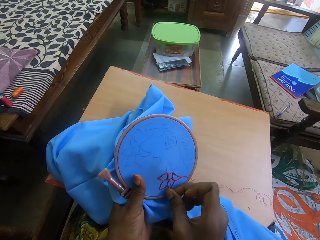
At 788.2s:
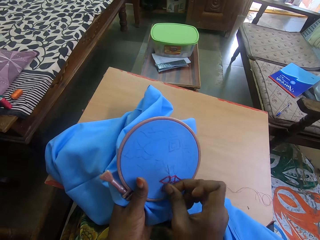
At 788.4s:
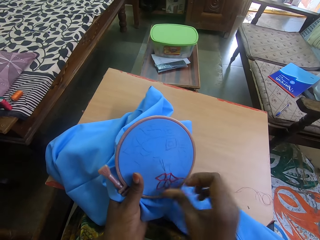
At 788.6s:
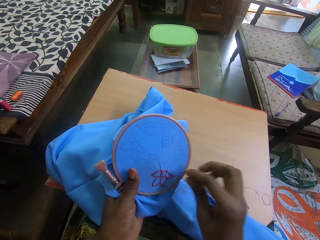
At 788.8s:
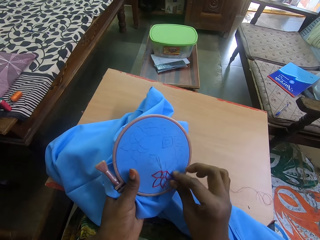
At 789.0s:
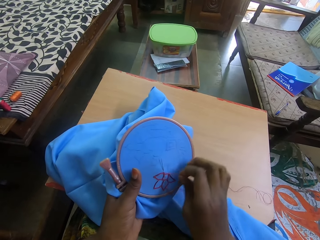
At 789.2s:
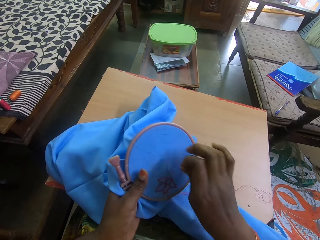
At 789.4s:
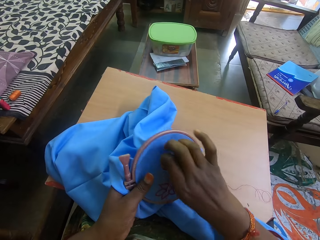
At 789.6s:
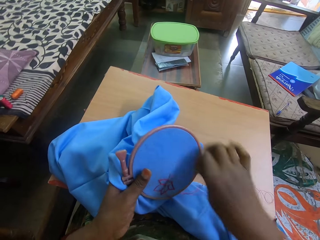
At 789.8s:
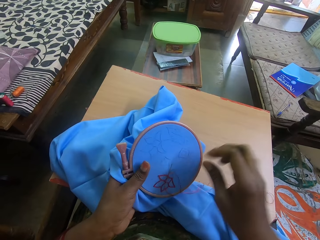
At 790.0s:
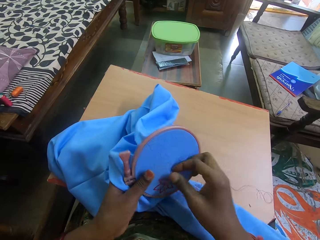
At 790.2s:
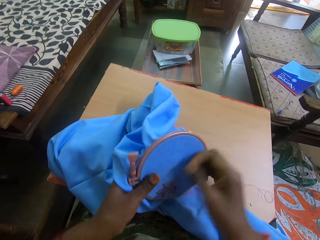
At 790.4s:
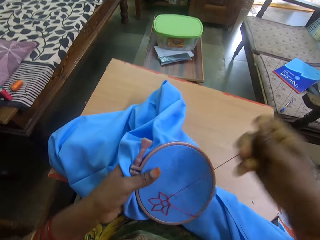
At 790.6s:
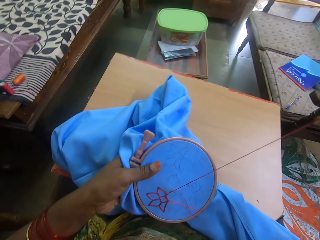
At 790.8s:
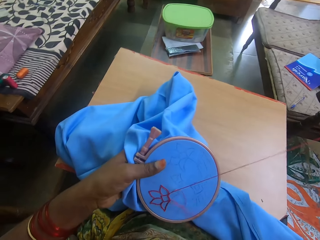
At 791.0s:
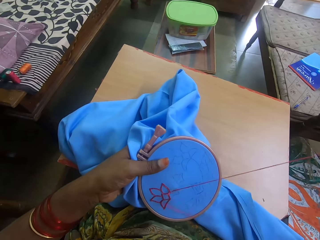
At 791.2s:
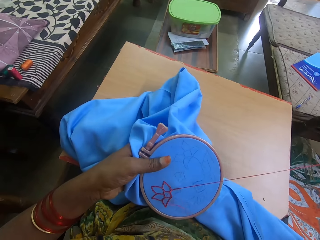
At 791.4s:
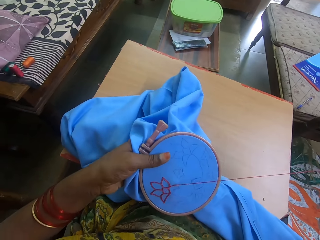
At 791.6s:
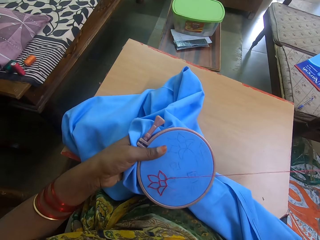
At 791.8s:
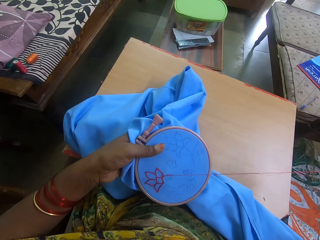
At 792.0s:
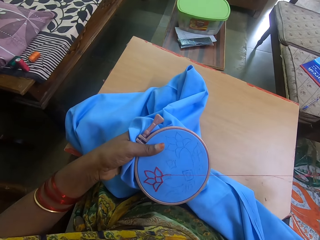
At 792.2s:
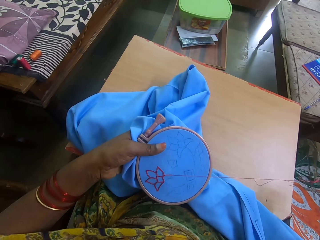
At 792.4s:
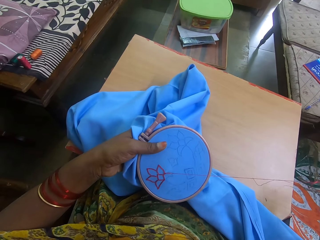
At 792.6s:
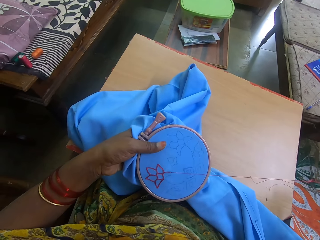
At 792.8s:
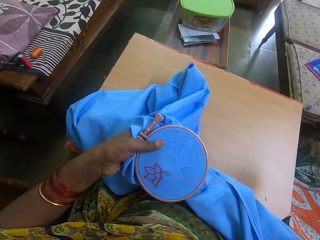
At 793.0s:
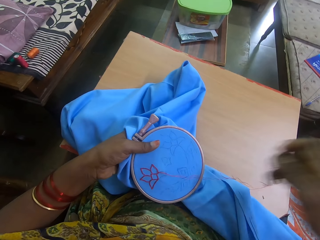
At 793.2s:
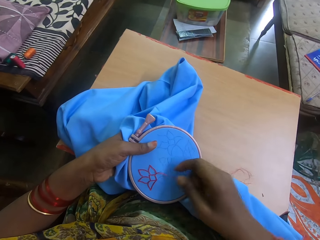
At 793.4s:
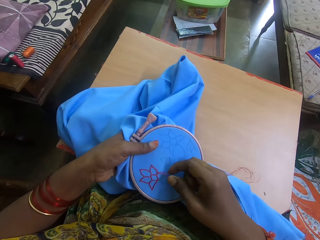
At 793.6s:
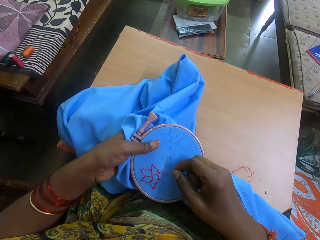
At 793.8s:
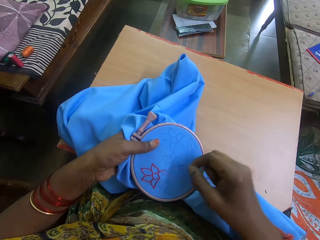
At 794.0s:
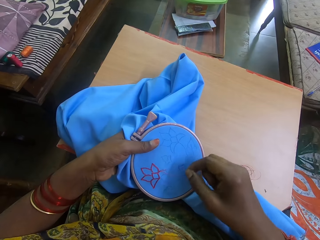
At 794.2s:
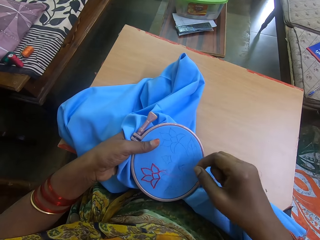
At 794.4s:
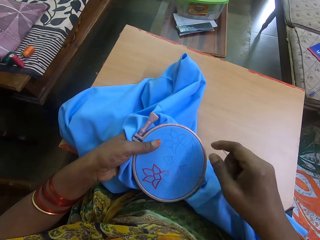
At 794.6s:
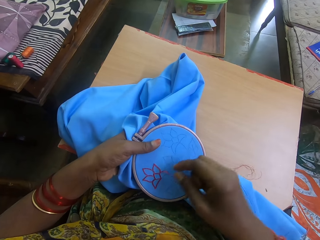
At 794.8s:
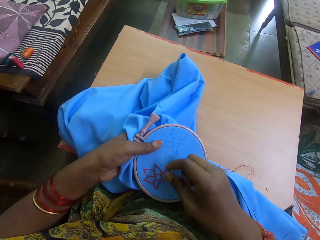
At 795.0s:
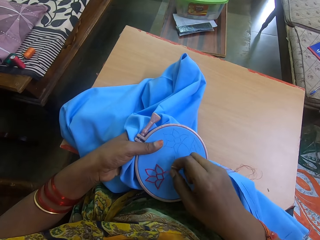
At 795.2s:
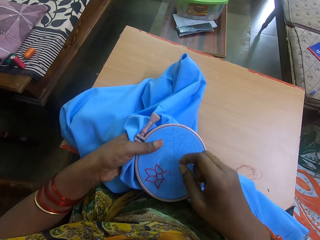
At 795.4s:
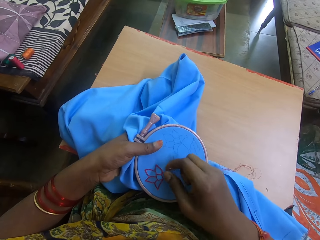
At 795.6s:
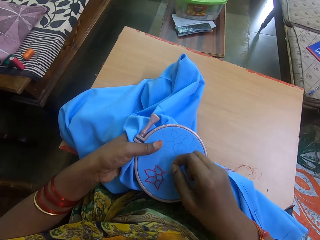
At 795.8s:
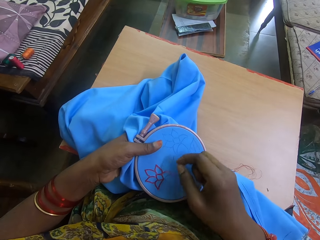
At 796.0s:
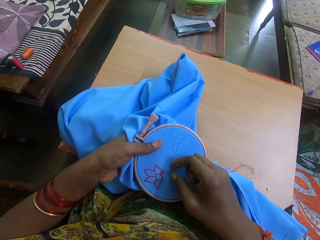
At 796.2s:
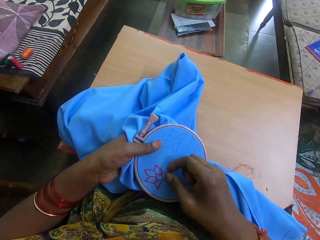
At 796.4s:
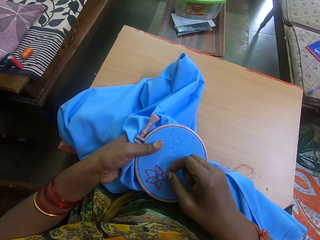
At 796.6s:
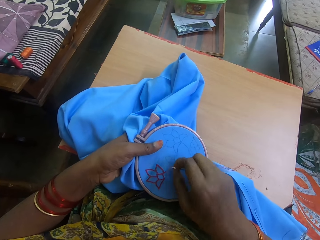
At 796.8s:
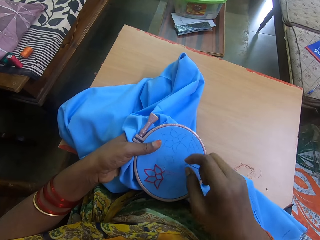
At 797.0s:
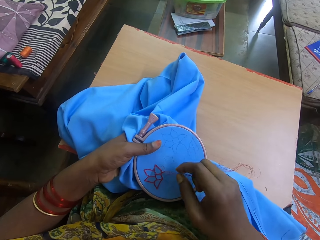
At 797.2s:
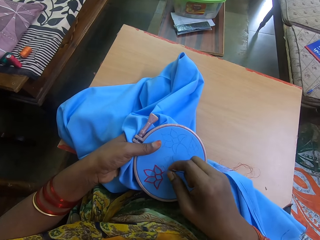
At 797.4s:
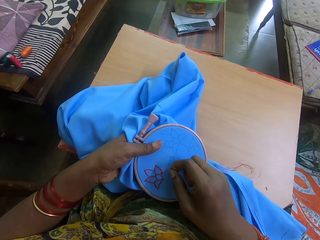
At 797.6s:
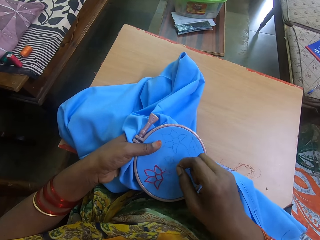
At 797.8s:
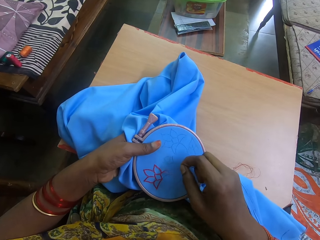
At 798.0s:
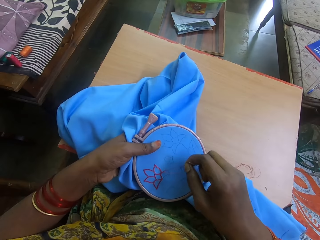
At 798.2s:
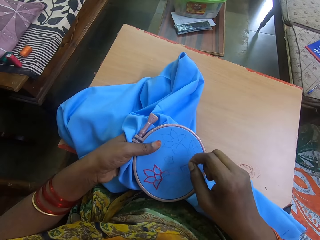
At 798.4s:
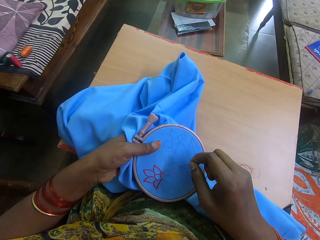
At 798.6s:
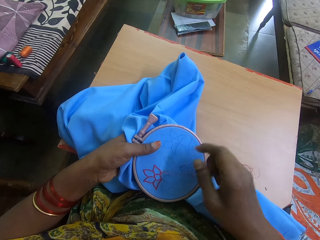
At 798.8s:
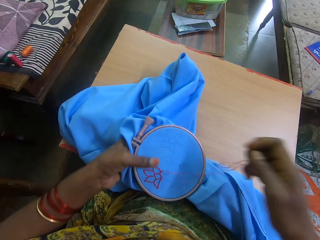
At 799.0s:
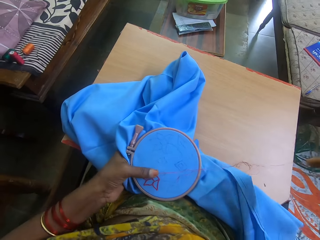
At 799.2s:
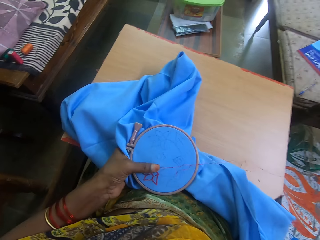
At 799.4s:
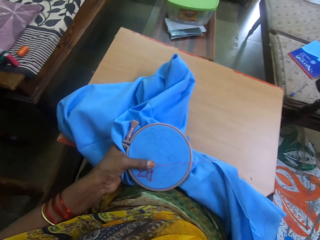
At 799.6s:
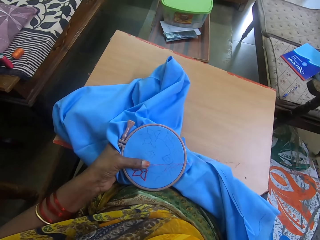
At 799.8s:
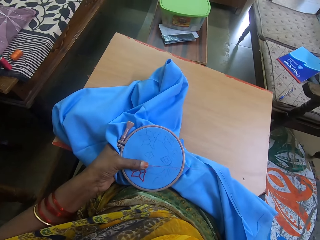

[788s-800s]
The camera wearer adjusts the thread. They pull the thread.

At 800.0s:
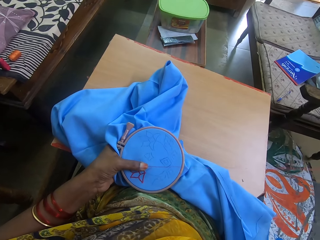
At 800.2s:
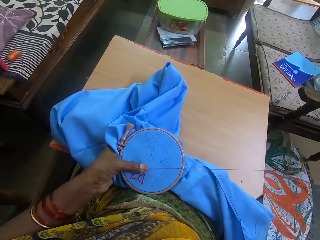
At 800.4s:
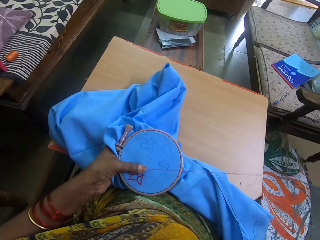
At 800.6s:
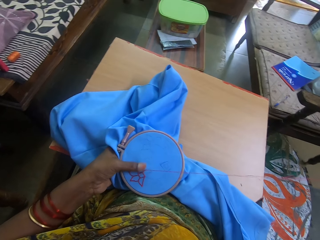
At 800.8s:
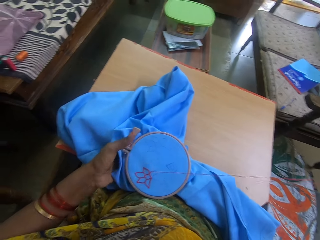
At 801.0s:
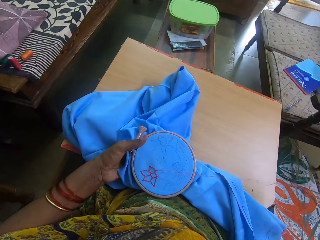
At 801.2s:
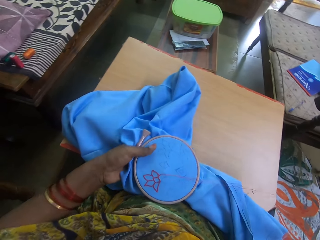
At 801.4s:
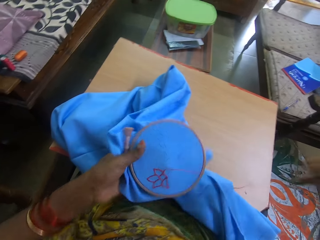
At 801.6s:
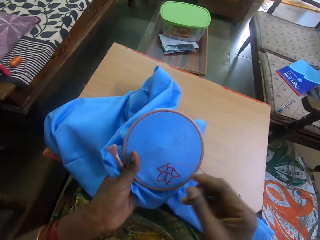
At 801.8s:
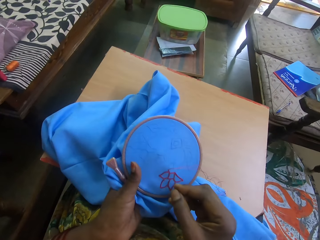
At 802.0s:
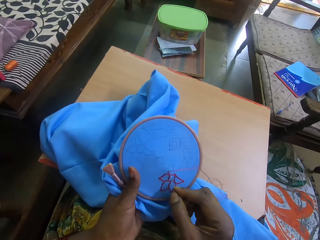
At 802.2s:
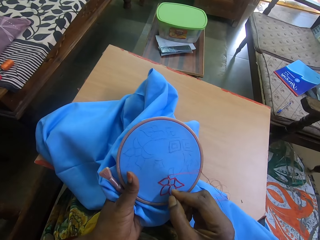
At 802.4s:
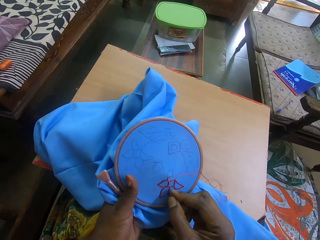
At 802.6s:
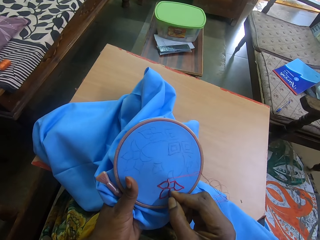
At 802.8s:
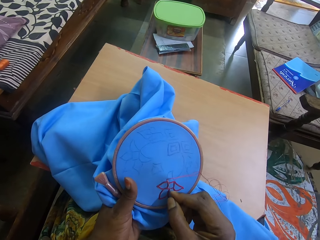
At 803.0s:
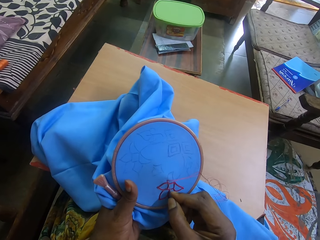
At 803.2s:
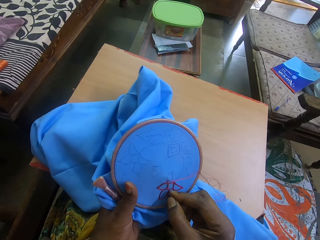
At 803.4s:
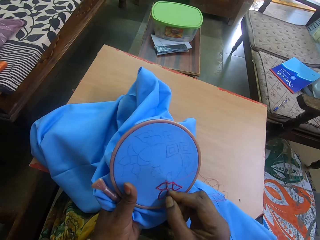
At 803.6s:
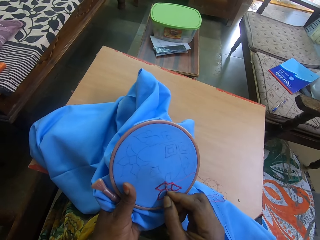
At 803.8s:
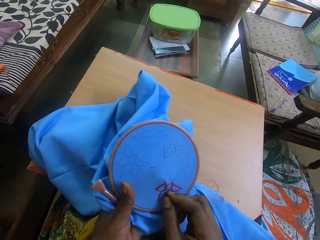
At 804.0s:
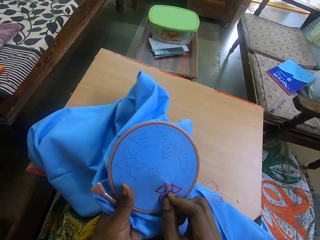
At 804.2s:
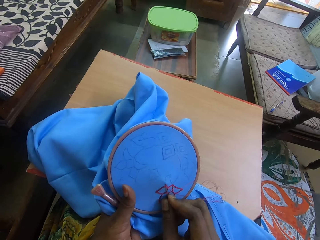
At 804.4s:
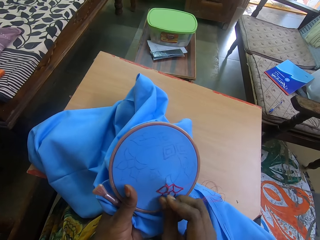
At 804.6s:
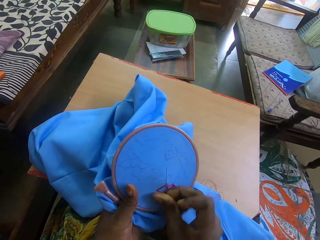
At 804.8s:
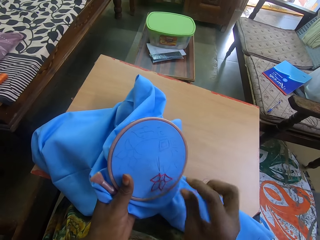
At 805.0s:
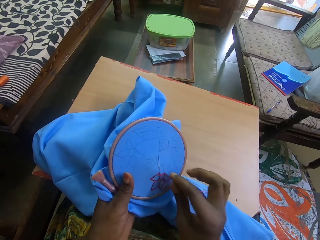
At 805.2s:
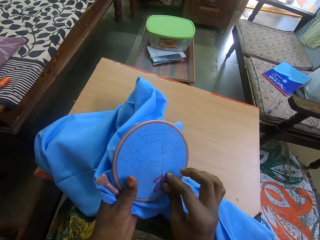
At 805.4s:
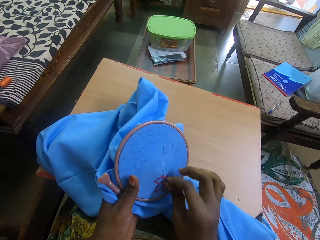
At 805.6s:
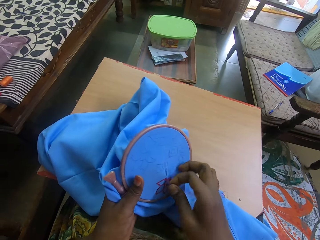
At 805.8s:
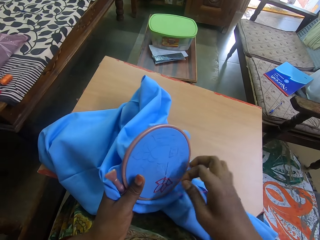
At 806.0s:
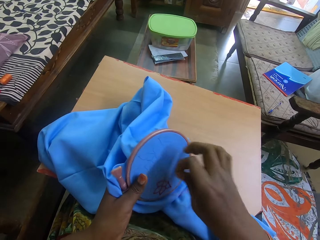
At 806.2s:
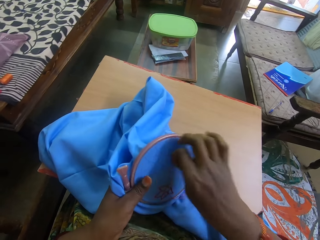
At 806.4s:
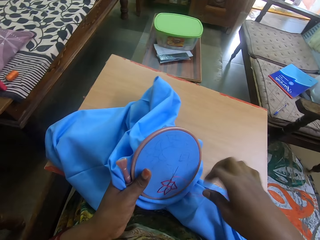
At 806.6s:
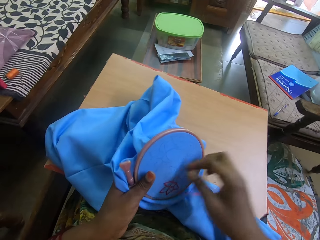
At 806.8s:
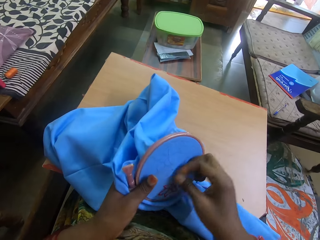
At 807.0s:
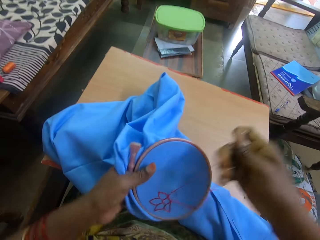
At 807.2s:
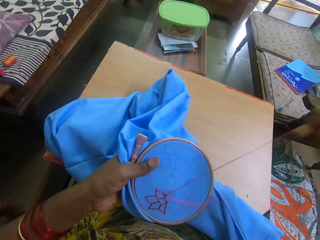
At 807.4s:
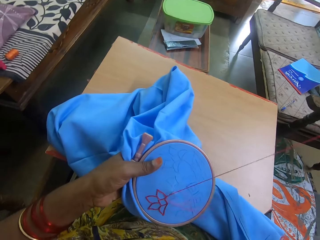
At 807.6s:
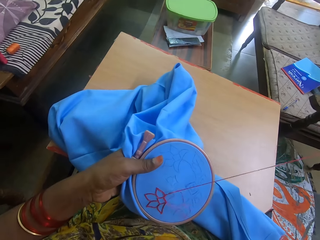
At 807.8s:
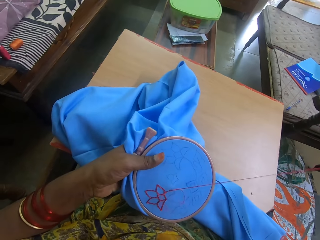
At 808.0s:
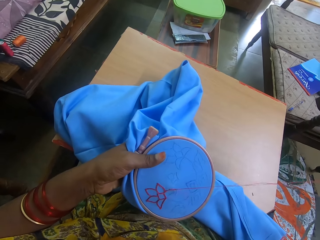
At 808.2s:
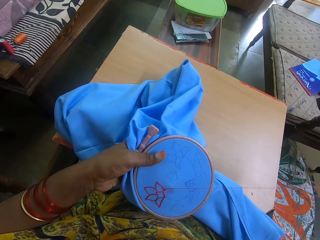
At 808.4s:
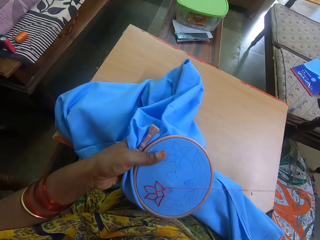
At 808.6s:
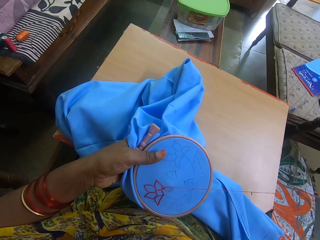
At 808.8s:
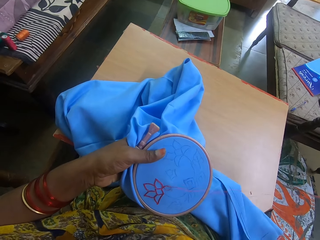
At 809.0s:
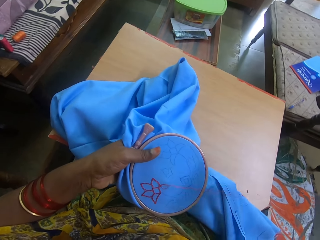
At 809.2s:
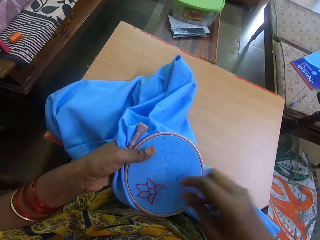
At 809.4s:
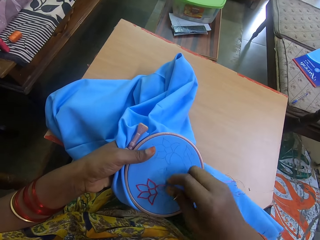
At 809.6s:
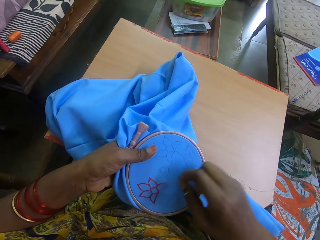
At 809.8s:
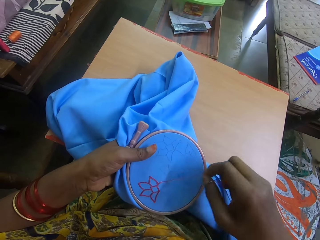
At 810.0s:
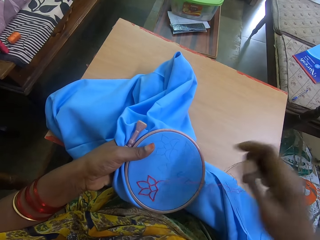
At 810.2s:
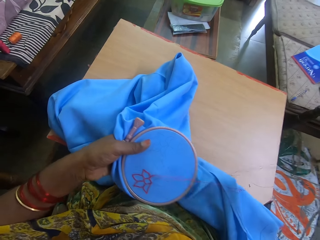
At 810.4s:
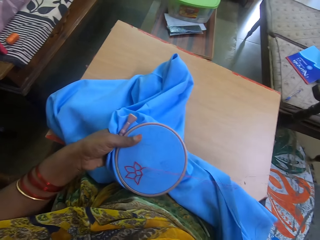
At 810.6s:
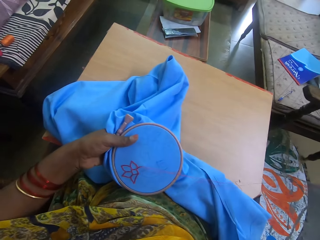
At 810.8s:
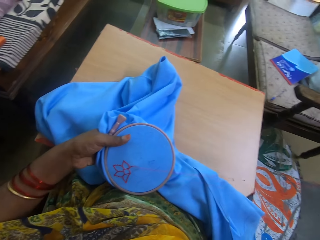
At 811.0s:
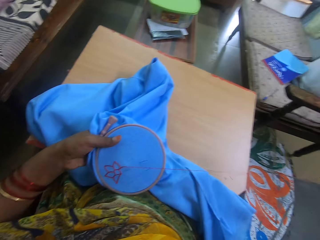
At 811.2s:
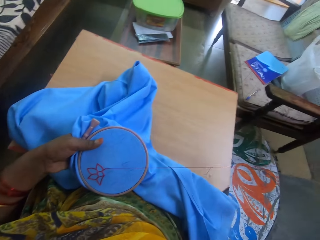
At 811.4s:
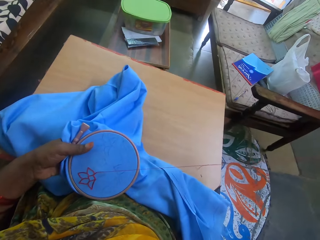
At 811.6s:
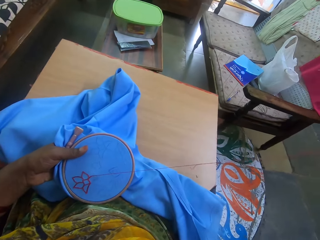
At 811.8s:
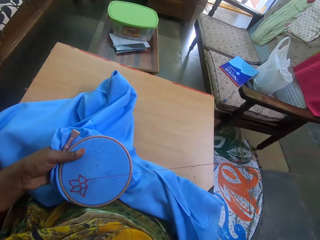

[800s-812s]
The camera wearer stitches the cloth. They adjust the thread and pull the thread.
